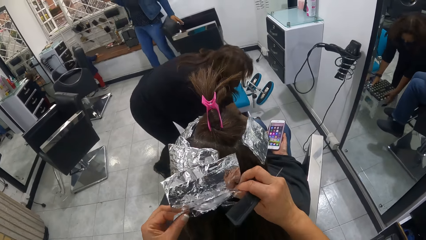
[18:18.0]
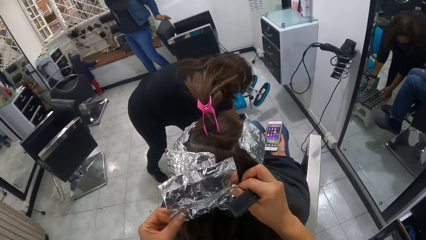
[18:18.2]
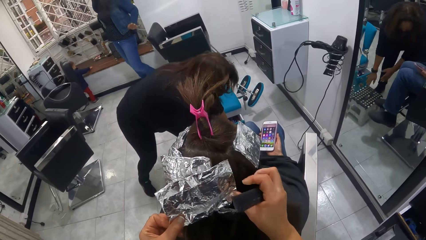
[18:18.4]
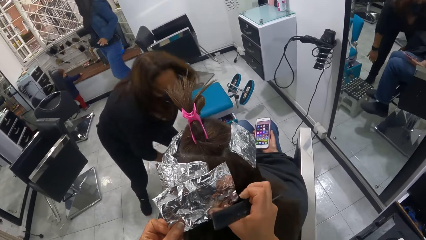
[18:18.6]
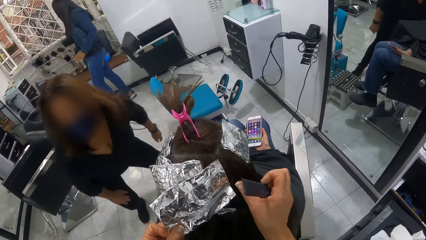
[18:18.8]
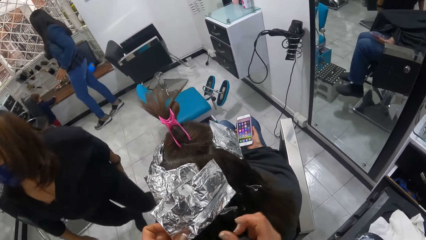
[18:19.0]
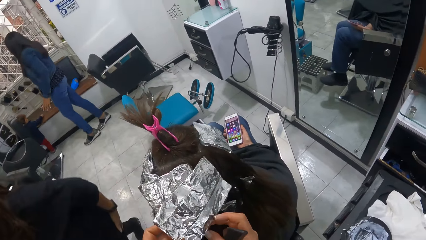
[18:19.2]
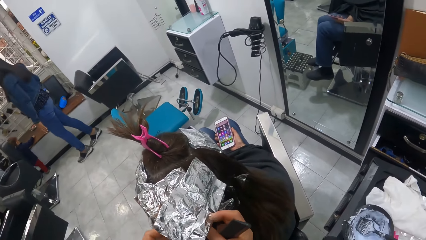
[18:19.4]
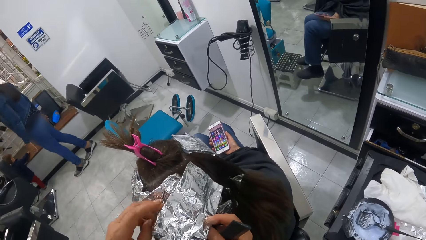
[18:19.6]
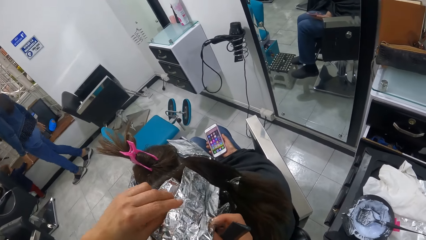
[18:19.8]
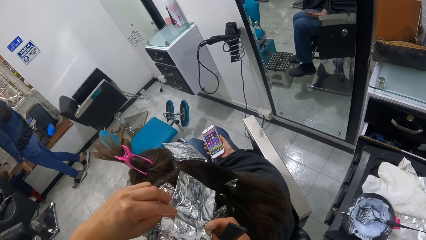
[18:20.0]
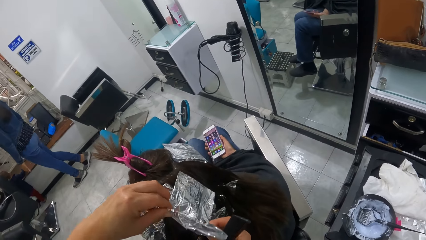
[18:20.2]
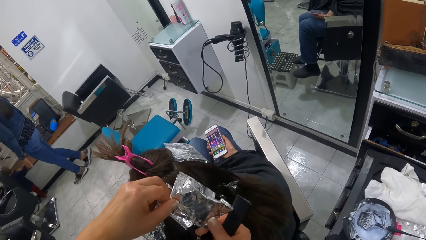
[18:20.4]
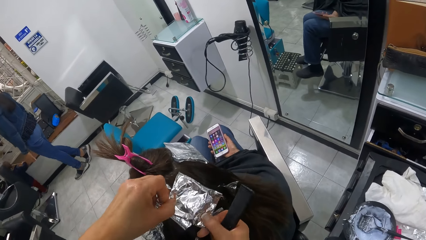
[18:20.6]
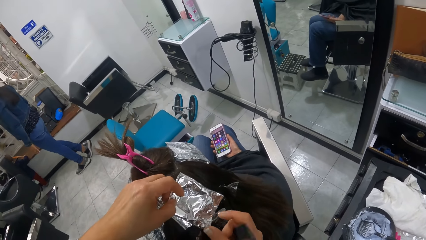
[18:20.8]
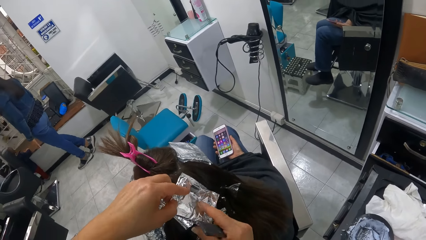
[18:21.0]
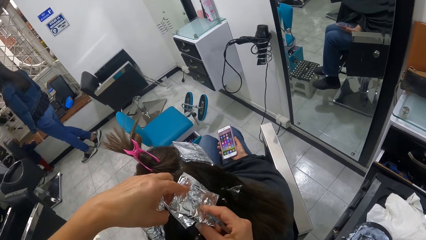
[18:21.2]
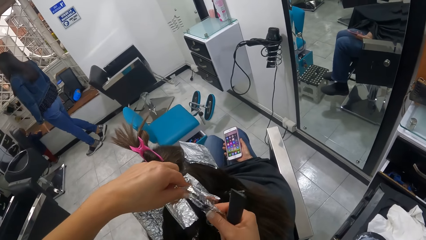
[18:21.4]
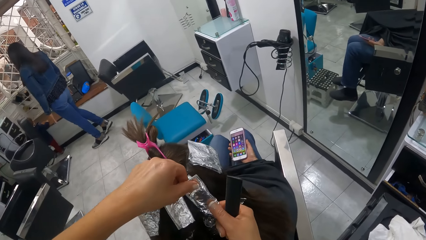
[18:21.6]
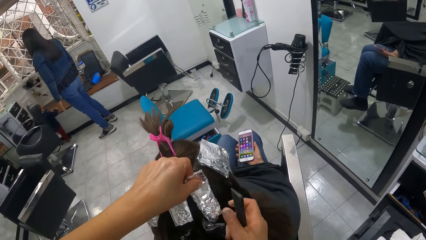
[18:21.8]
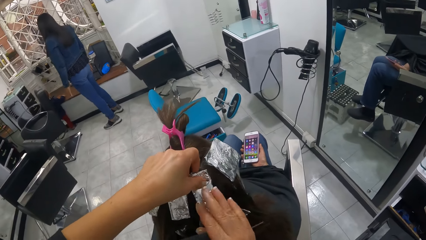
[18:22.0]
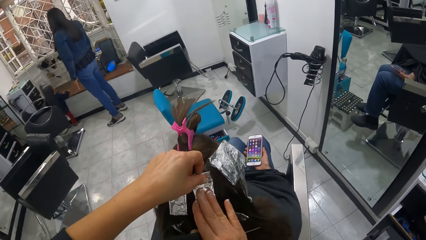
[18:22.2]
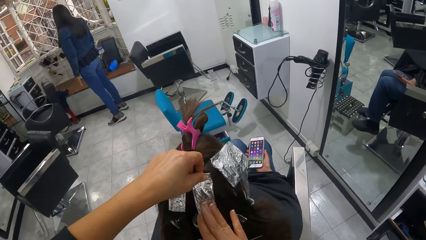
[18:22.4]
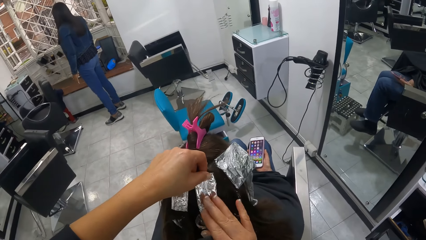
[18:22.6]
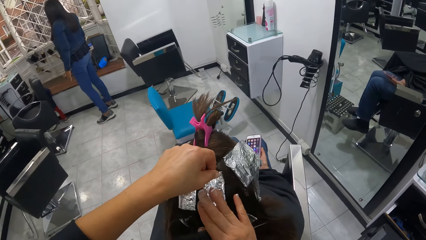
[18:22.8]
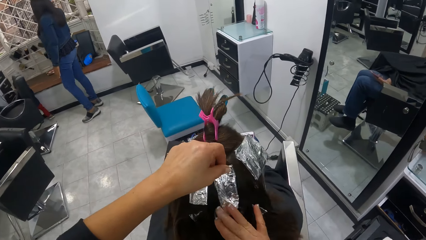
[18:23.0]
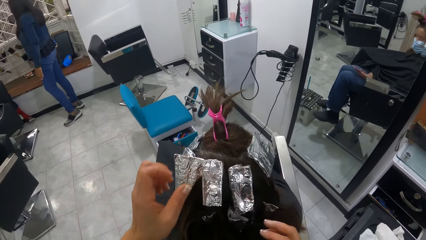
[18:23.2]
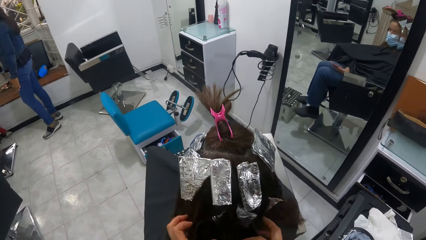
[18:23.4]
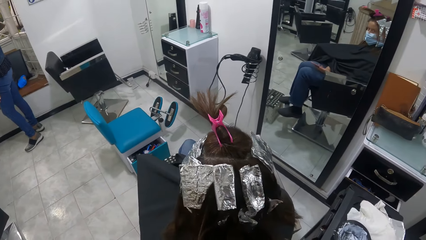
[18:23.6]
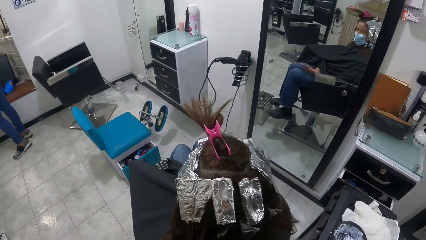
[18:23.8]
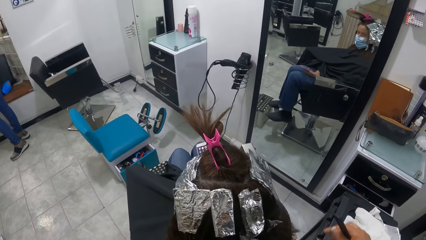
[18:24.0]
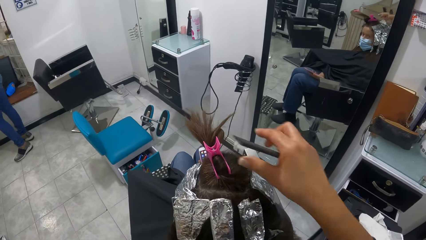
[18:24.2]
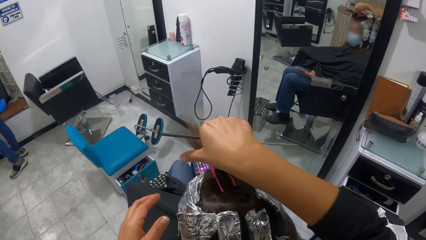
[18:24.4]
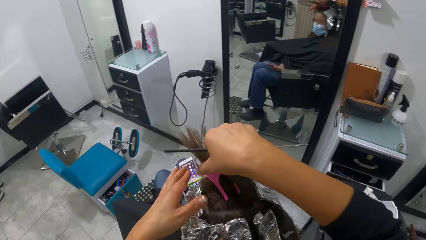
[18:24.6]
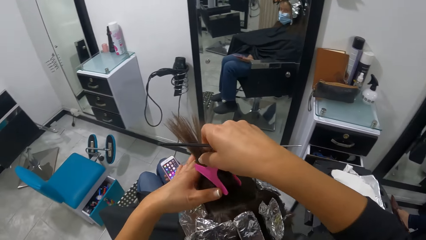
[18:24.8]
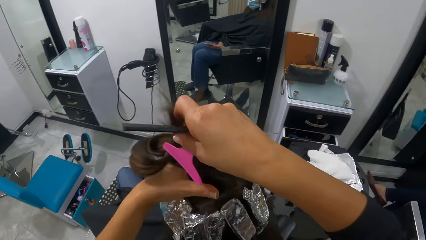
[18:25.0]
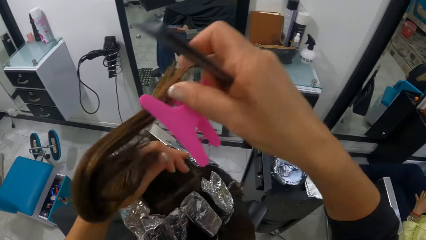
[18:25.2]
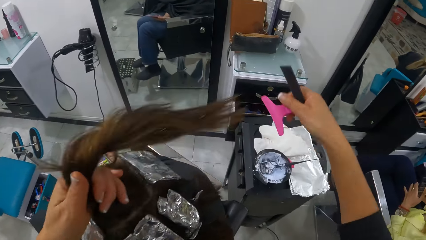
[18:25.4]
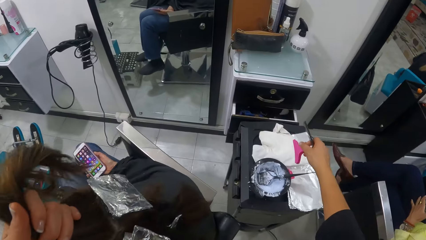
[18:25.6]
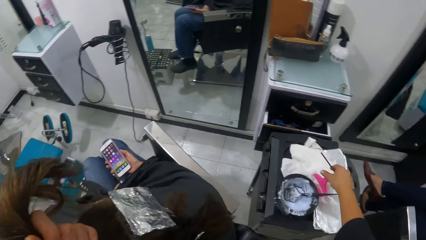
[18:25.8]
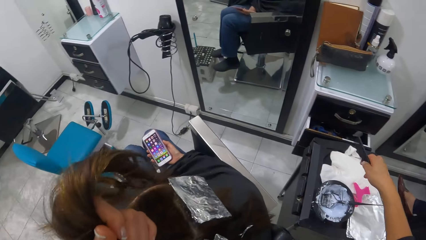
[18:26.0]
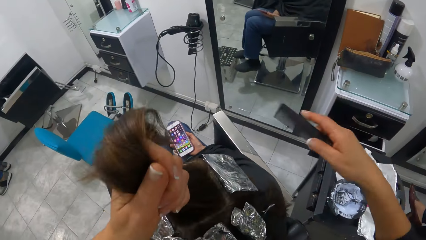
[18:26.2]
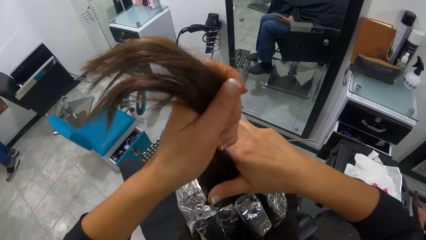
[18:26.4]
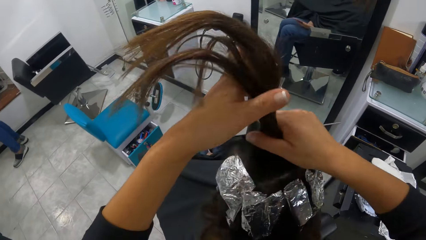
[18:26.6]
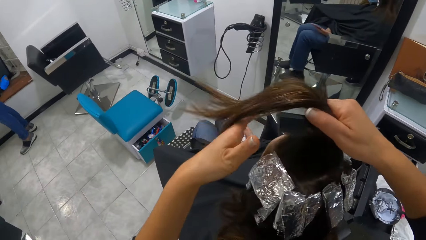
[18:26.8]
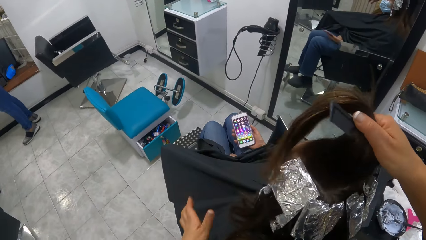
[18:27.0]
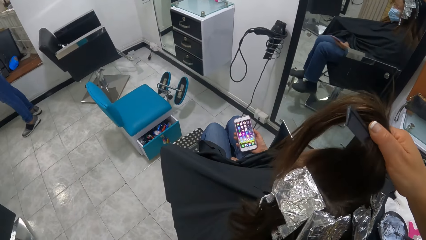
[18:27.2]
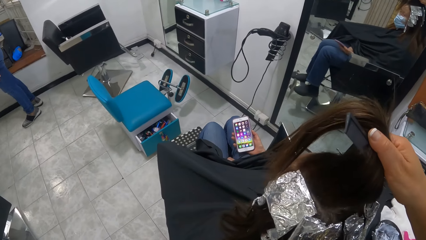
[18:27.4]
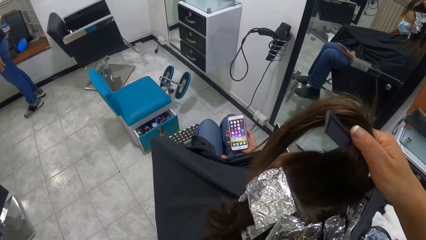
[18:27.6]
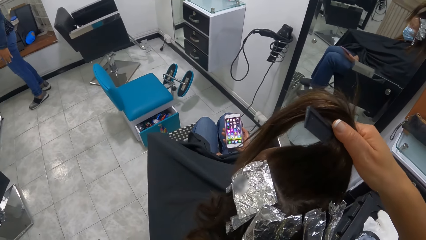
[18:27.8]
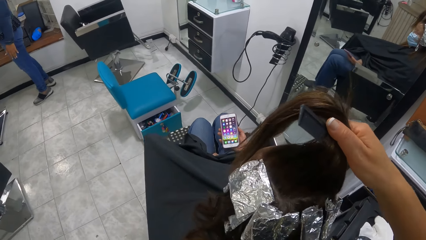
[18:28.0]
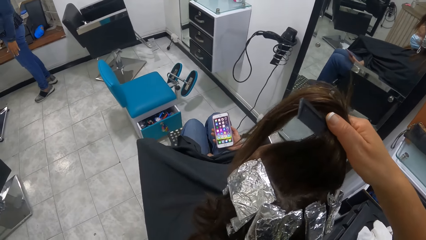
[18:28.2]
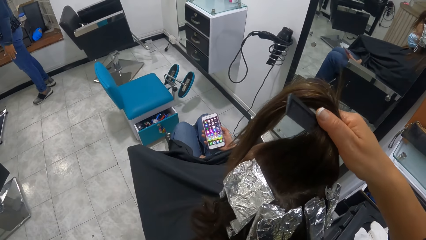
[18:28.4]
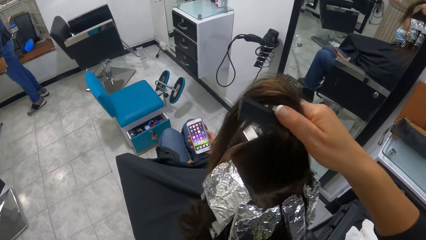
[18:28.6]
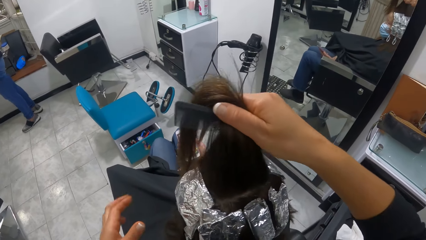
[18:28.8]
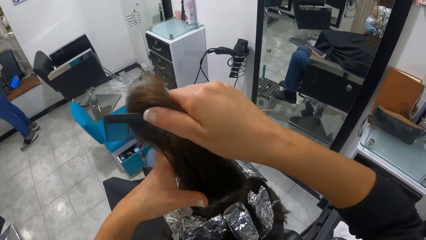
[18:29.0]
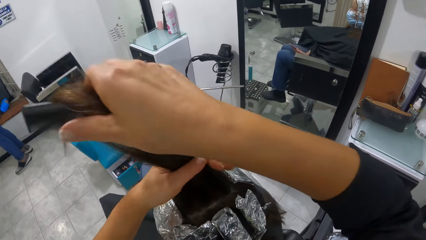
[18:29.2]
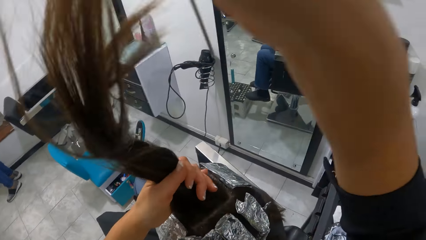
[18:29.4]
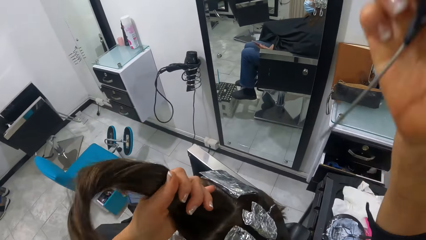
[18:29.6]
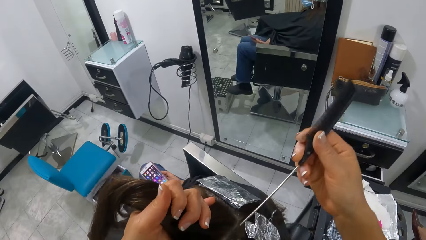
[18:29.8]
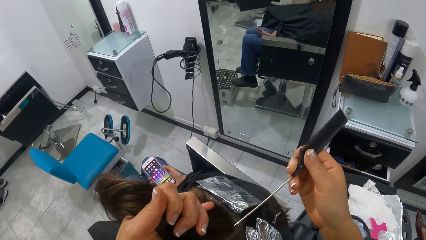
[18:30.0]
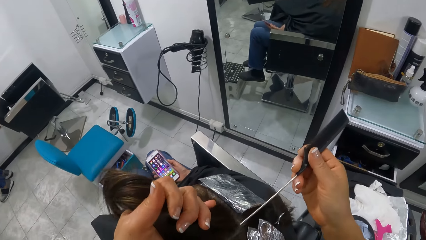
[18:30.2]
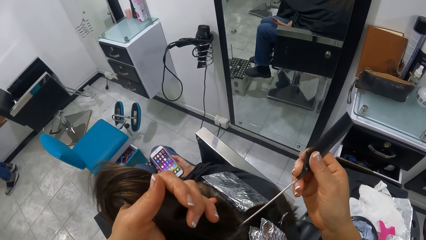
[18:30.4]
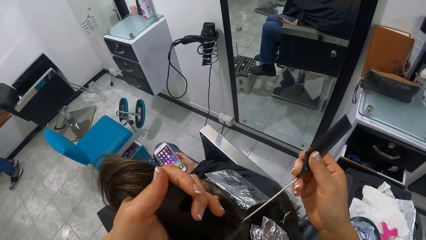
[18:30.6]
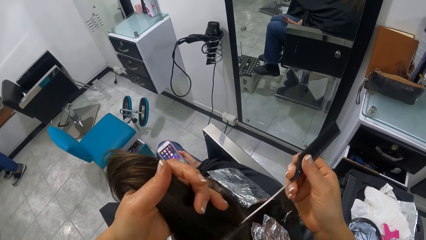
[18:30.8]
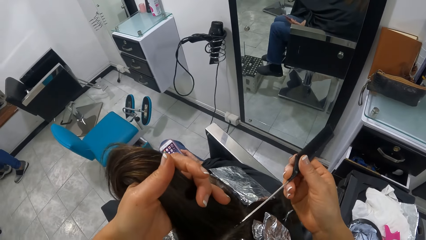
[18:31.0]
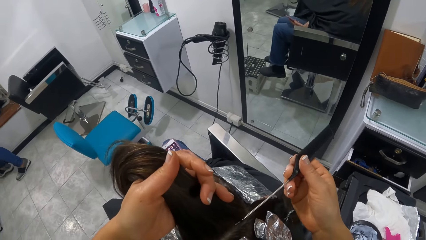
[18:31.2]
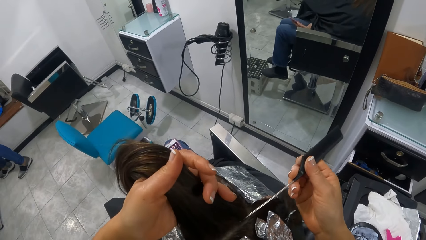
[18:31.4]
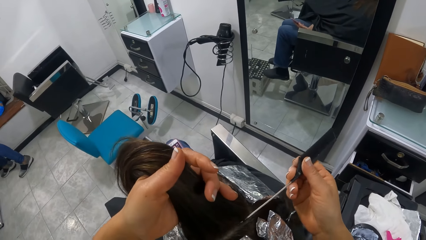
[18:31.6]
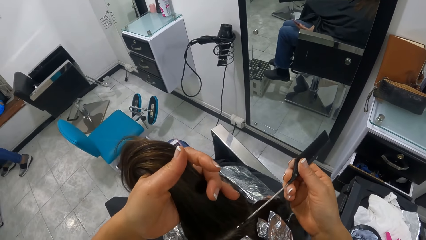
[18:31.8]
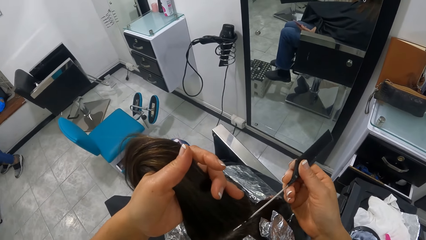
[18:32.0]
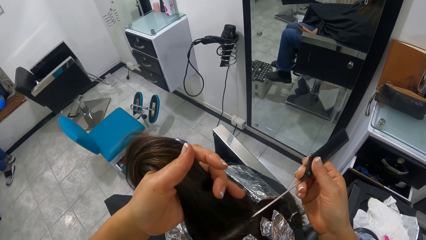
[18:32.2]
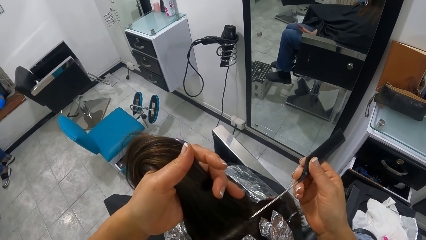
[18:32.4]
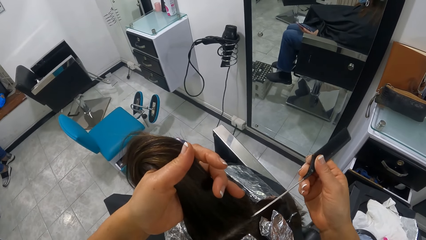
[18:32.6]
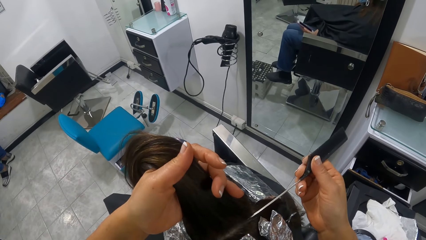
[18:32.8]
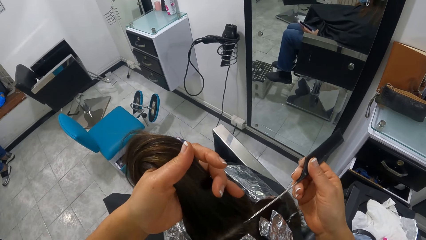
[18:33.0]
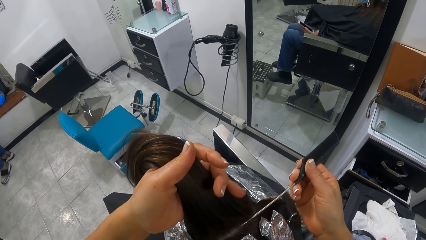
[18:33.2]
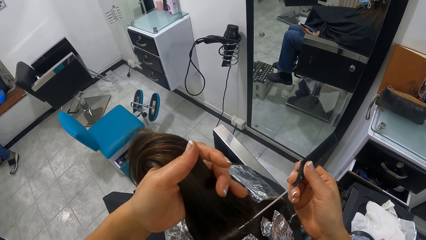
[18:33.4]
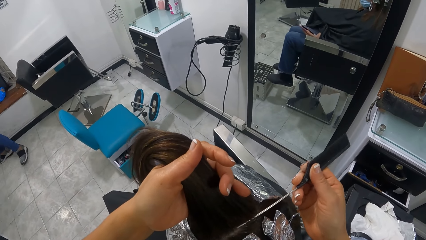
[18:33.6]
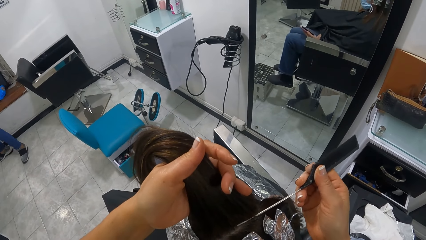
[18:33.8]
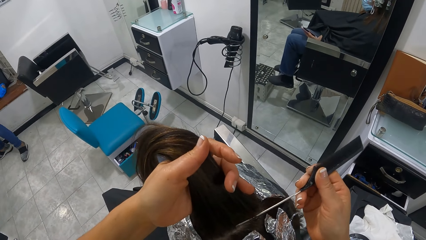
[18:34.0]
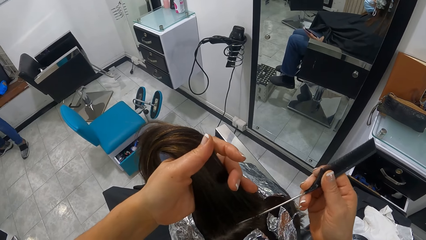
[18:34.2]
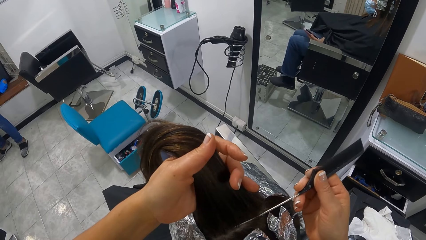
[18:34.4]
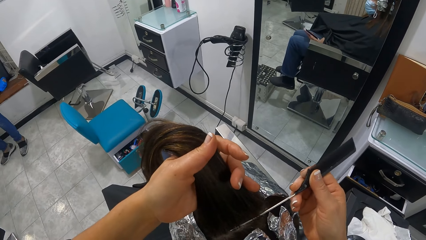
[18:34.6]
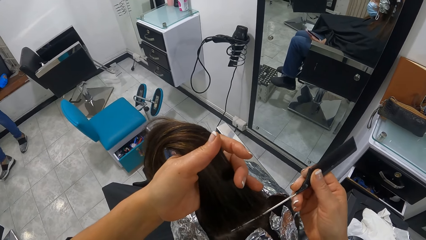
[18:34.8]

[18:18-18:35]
A woman drops a leg rest on the floor with both hands. The camera wearer pulls another woman's hair with both hands. She unclips the hair. She loosens a wrap on the other woman's hair with both hands. She drops the wrap on the cabinet with her right hand. She combs the other woman's hair with the comb in her right hand. She adjusts a chair with her right hand. She combs the other woman's hair with the comb in her right hand. She makes a row on the hair with the comb.
